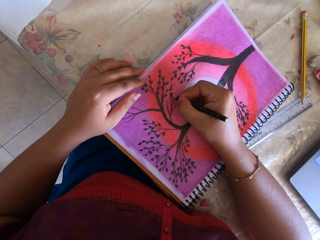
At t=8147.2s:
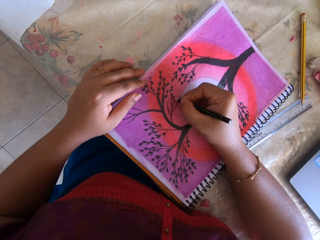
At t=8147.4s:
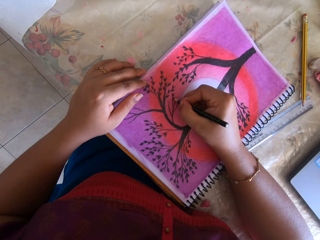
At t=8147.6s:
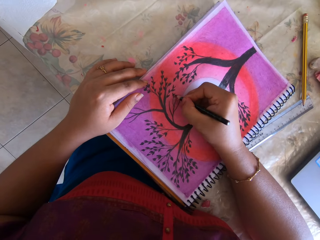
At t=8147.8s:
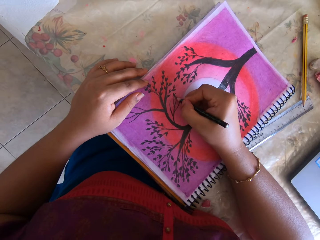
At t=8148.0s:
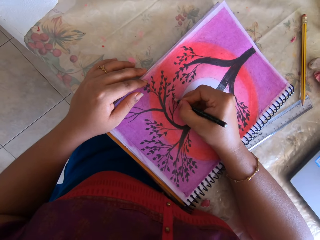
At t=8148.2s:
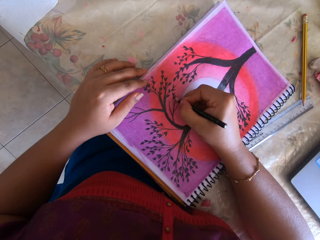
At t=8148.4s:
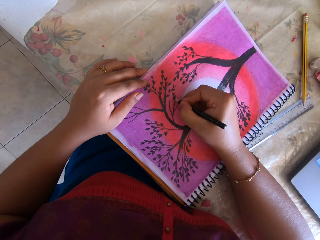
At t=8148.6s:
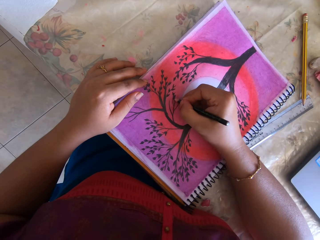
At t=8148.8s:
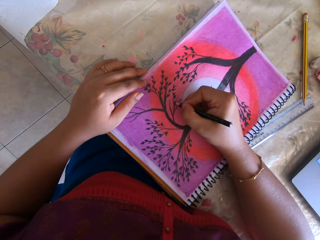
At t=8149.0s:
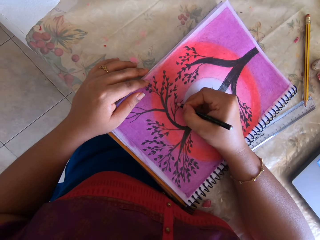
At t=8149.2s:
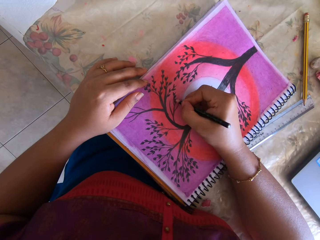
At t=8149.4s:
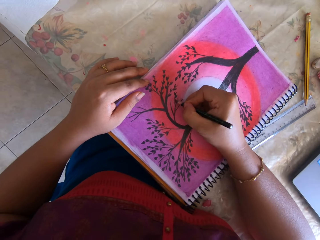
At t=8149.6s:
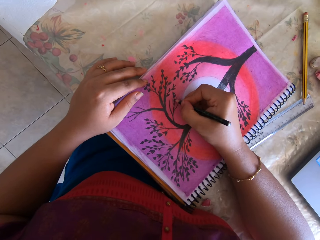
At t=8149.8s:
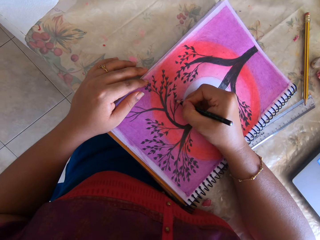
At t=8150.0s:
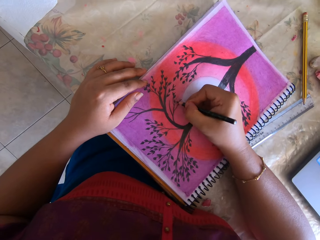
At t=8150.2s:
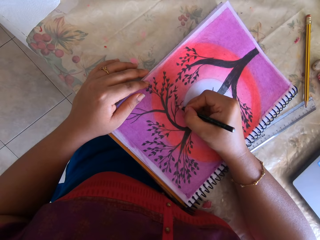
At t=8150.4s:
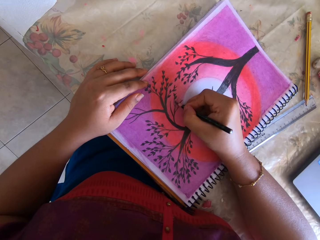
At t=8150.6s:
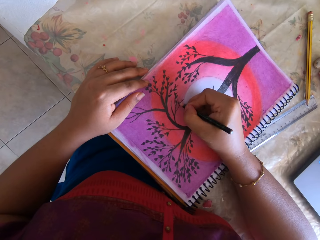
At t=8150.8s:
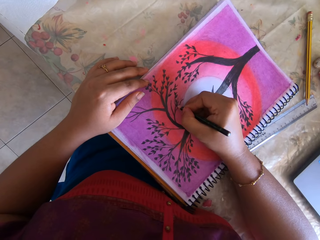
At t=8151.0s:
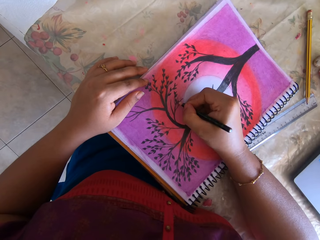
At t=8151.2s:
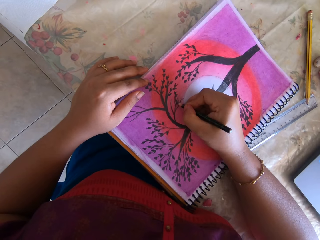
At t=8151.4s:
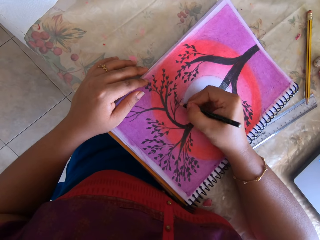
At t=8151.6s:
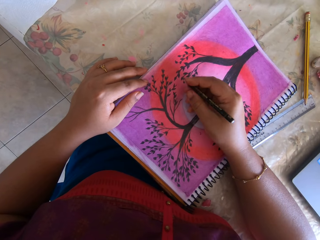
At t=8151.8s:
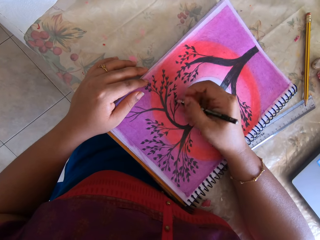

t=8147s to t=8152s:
The camera wearer draws on a paper.

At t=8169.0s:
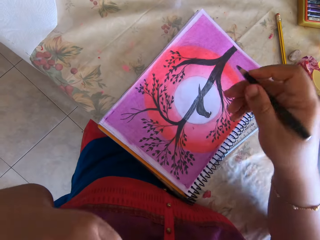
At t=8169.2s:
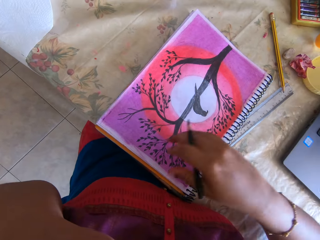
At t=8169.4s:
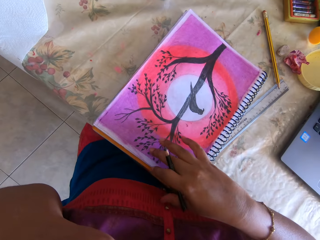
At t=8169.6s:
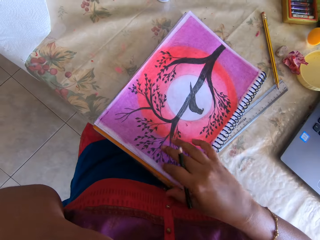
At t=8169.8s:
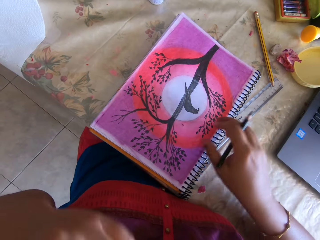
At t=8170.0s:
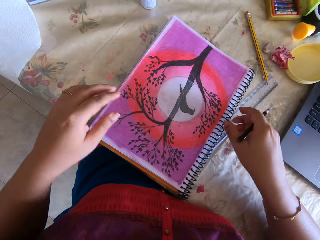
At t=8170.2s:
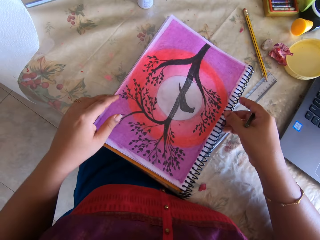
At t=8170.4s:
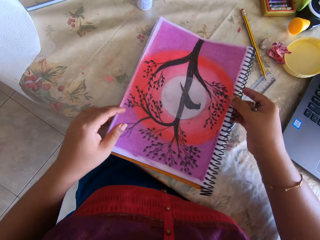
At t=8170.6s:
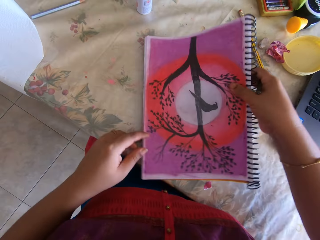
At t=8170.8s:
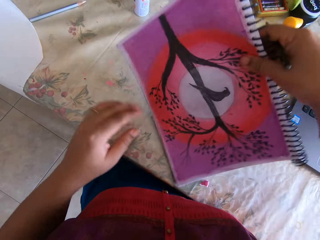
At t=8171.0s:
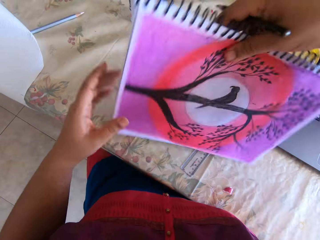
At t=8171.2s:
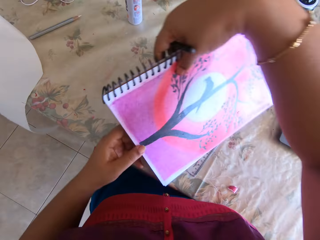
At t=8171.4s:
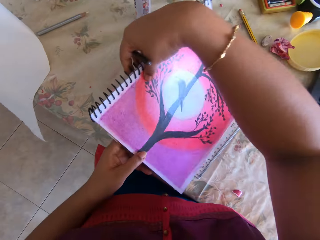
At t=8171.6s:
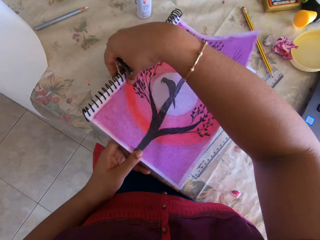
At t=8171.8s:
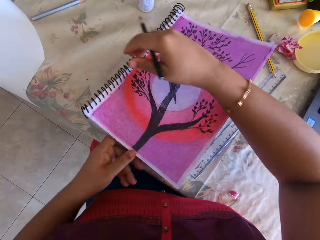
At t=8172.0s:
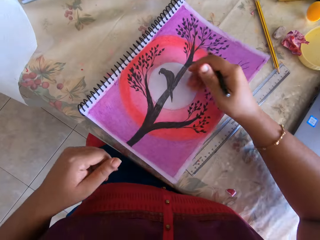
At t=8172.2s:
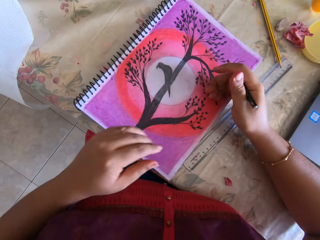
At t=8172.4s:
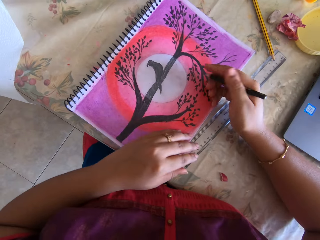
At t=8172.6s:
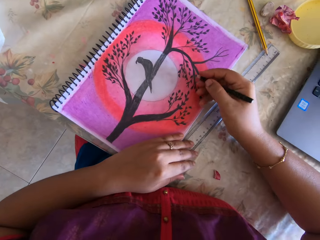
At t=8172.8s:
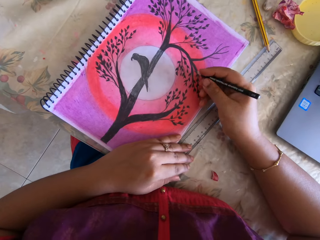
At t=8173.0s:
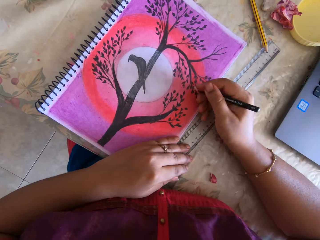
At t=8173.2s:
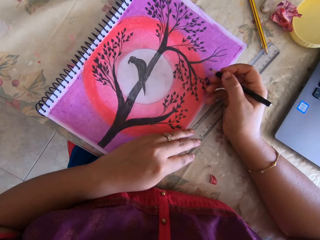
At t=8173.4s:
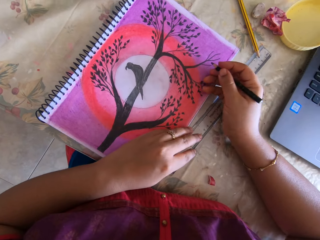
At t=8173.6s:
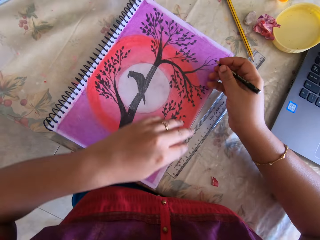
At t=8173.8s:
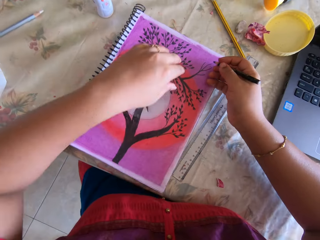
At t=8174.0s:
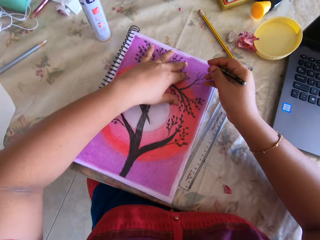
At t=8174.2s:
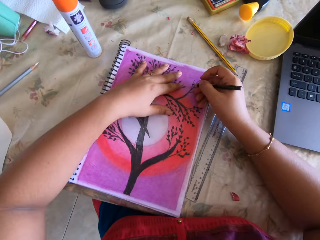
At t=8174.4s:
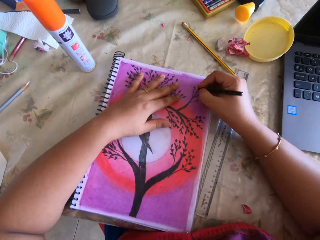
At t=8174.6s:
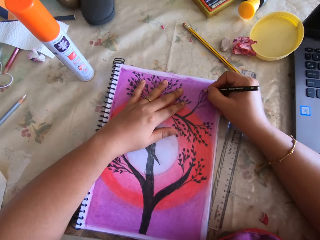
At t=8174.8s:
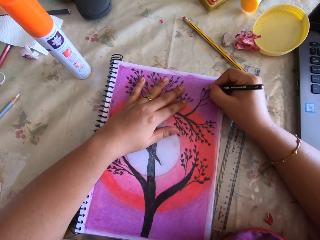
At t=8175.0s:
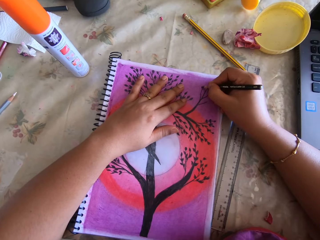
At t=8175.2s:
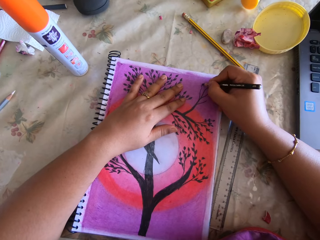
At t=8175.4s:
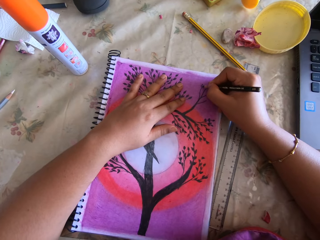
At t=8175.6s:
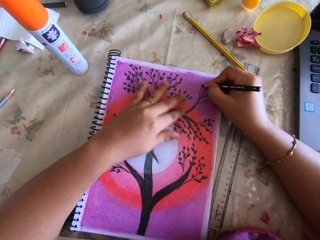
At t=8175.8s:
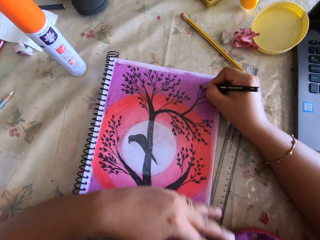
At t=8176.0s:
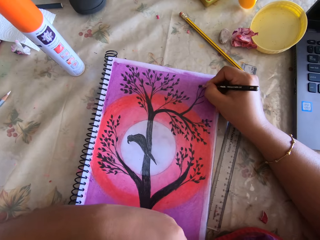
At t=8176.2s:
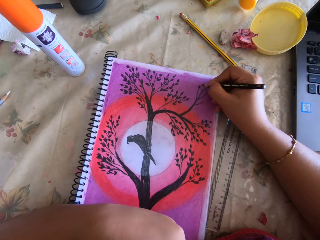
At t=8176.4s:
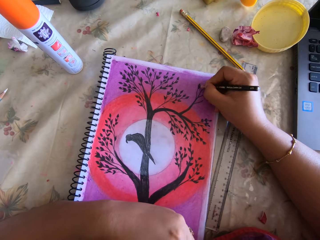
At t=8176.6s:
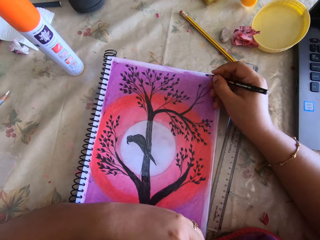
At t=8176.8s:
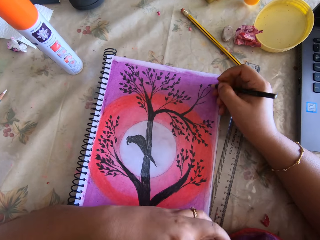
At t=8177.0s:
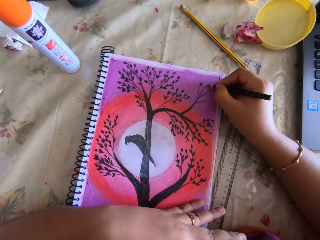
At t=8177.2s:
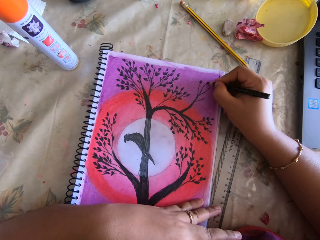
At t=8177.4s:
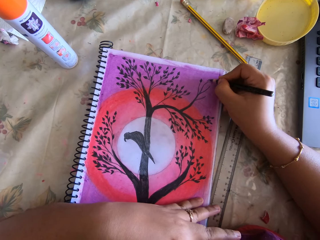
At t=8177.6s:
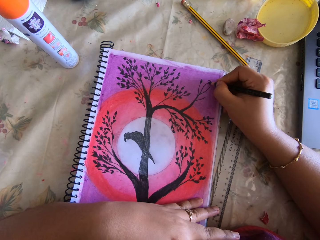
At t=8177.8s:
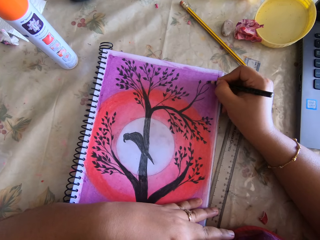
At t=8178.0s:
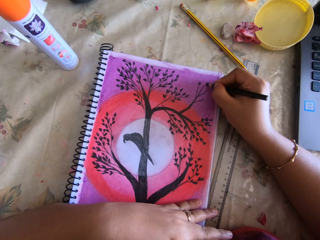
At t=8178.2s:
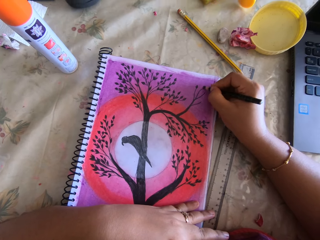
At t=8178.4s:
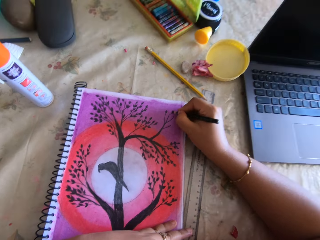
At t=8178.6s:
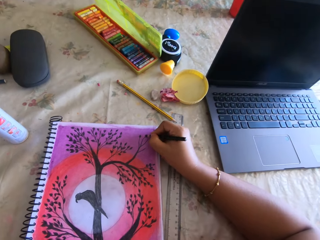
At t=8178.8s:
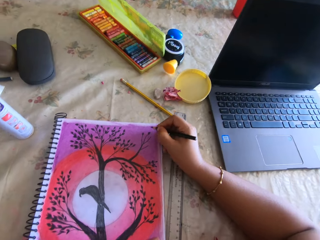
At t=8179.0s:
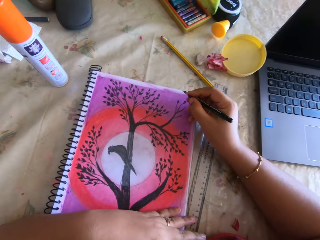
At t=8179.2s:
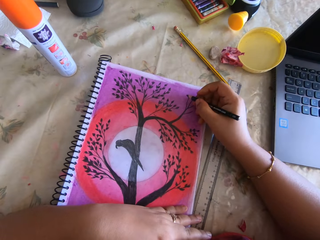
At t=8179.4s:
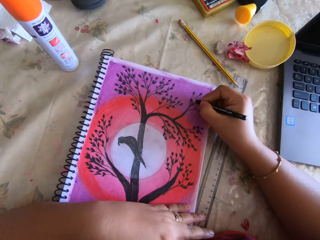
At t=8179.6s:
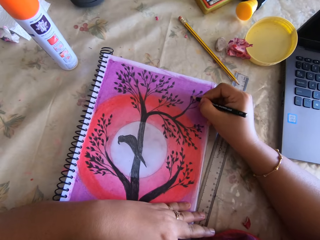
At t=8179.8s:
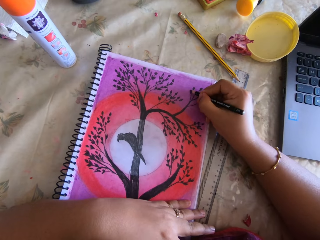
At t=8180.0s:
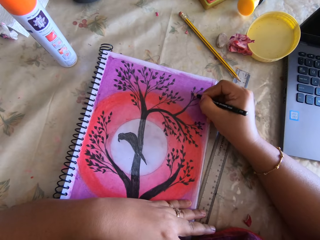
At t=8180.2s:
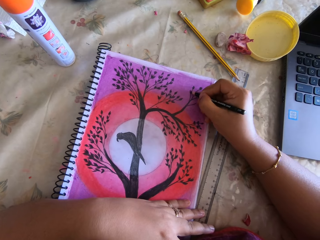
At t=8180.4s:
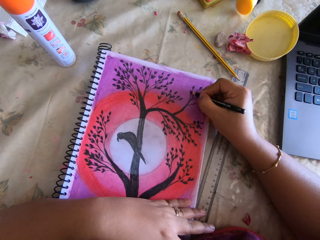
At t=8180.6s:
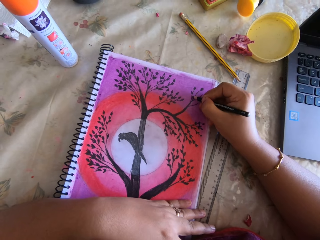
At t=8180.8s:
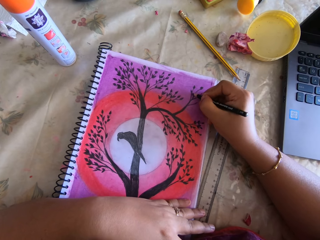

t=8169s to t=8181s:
The camera wearer picks the book from the table with both hands. She tilts the book. She turns the book with both hands. She drops the book on the table with both hands. She places her left hand on the book. She draws in the book with the black marker with her right hand.
